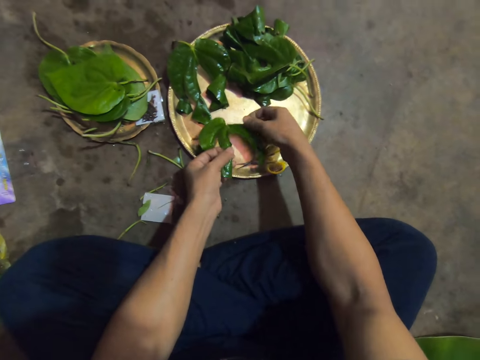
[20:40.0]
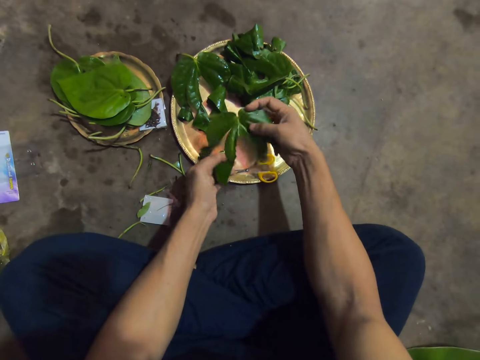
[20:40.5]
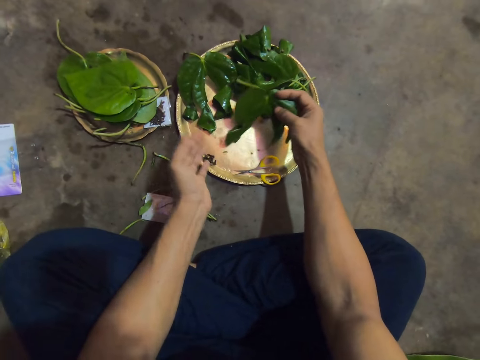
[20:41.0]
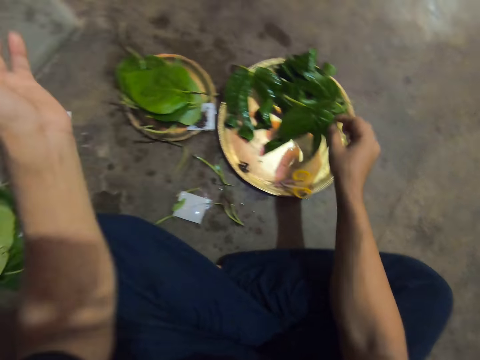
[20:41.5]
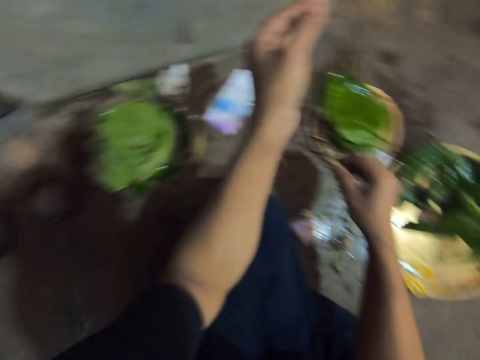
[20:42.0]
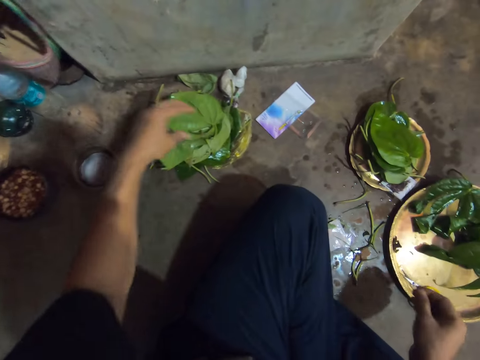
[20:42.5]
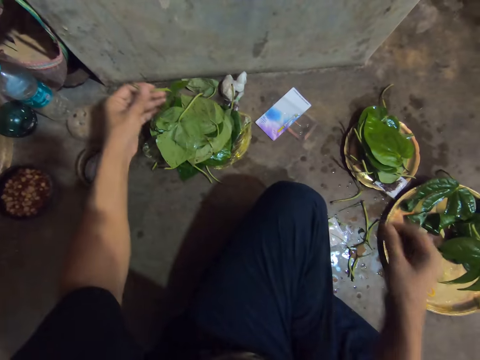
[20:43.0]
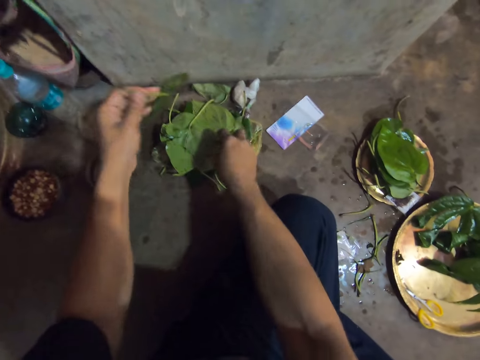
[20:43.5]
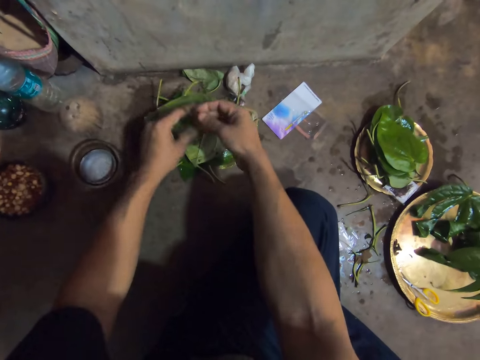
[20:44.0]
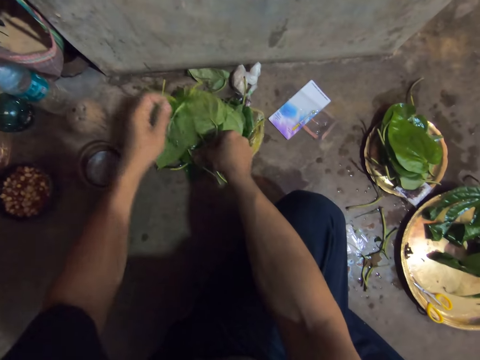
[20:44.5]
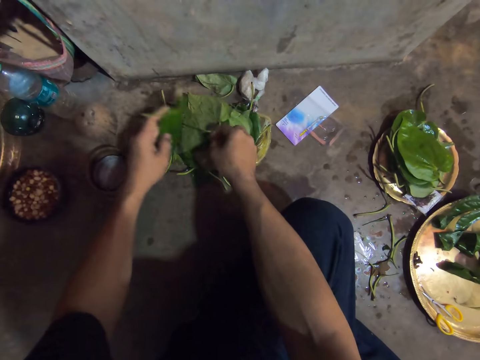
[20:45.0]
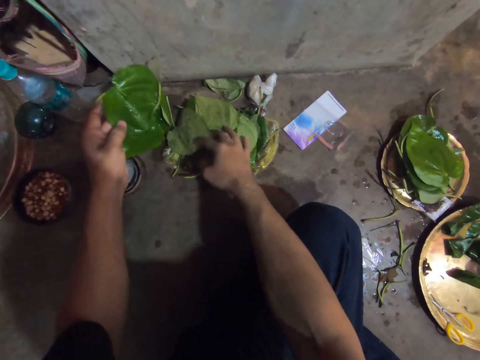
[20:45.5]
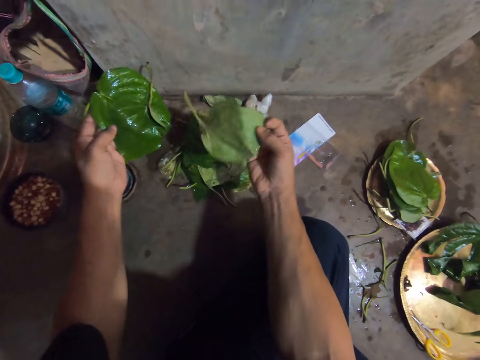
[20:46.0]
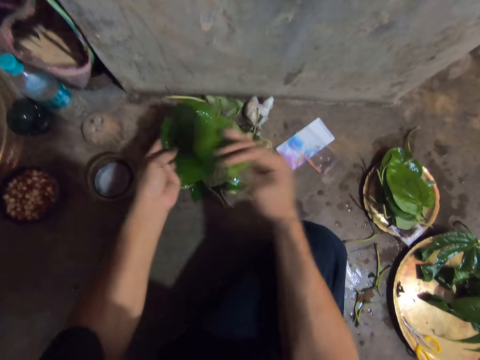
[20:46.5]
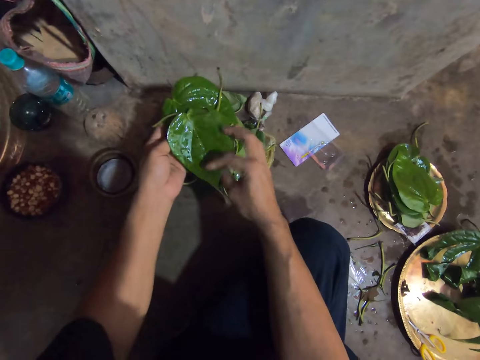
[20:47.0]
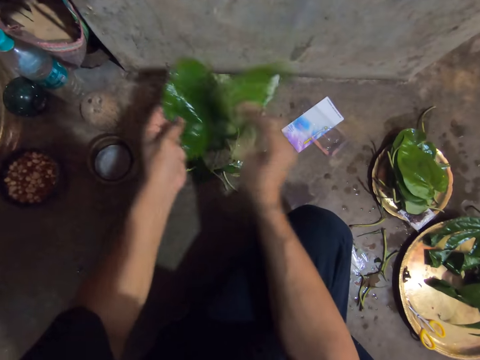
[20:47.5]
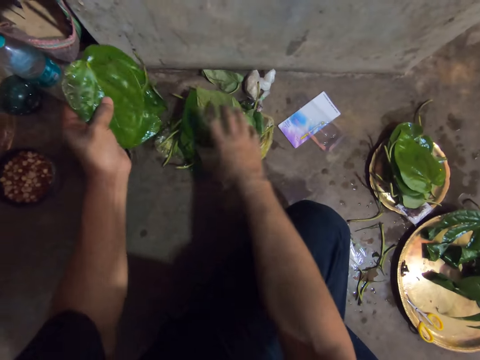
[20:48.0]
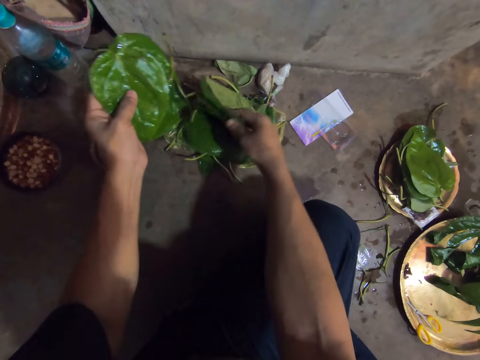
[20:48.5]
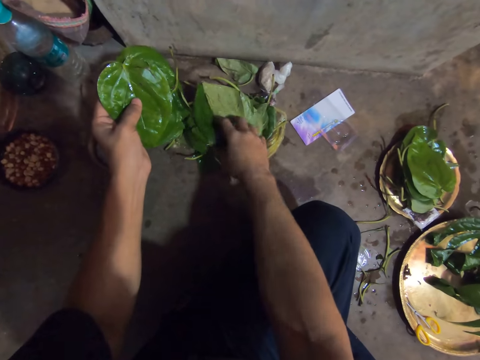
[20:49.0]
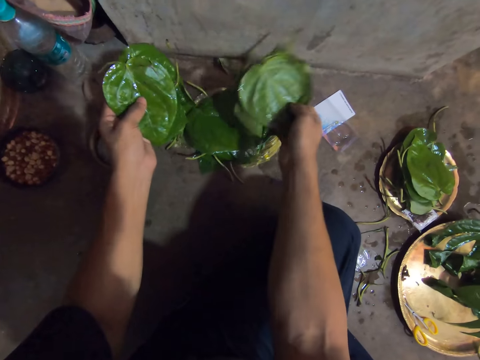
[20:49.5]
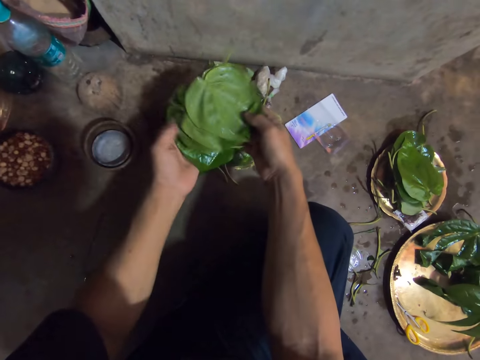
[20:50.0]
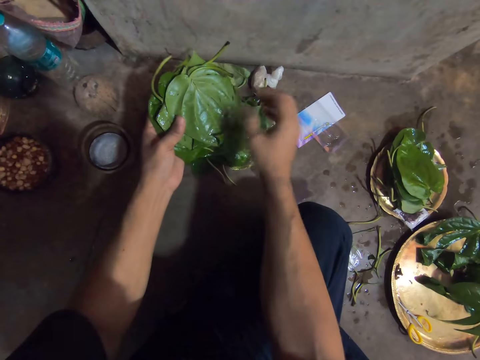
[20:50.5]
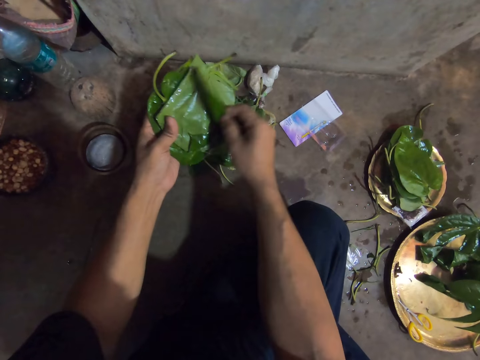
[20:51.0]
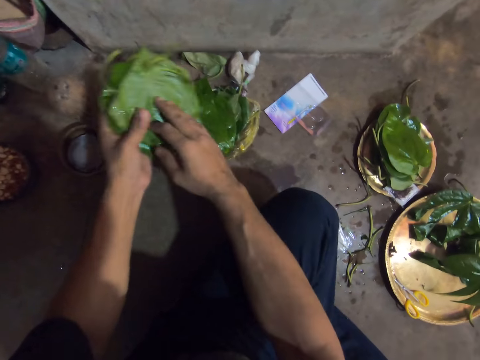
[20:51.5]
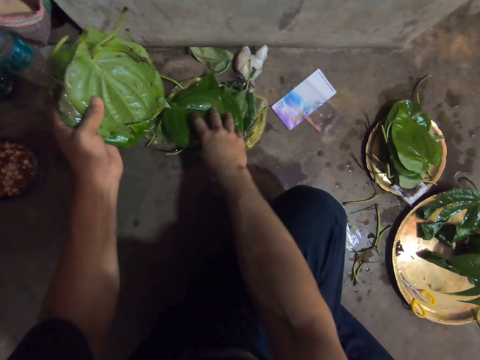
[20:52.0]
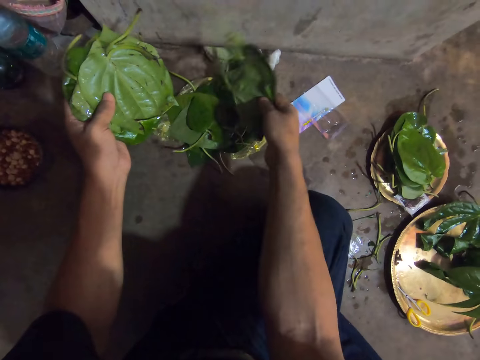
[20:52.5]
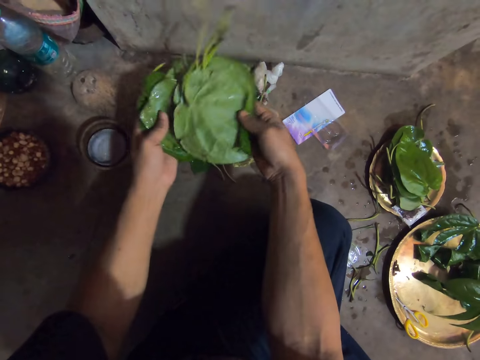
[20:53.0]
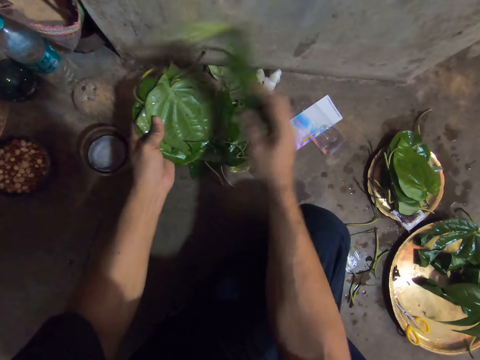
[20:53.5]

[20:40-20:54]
The camera wearer passes the leaf in his left hand to his right hand. He holds the leaf with the right hand and places the leaf in his right hand onto the tray on the floor. He looks at the leaves in the basins. He picks leaves from a plastic bag on the floor with both hands. He picks the leaf from the basin with the left hand. He picks the leaf from the basin with the right hand. He places the leaf in the left hand with the right hand. He picks the leaves from the basin with the right hand. He places the leaves in the left hand with the right hand. He picks a leaf from the left hand with the right hand. He picks the leaves from the basin with the right hand.

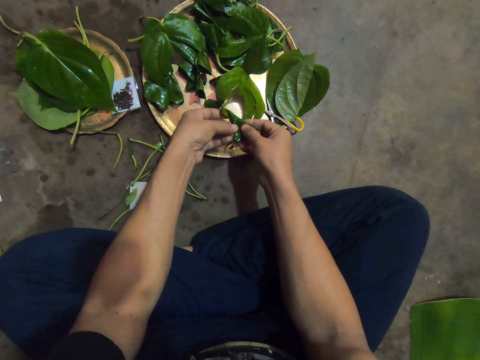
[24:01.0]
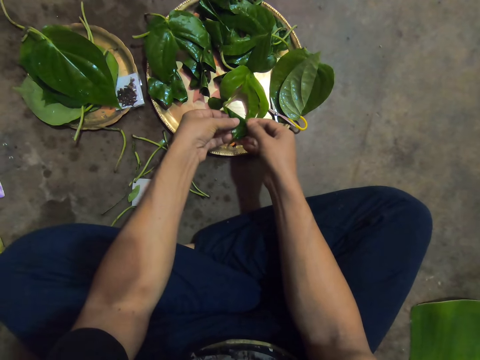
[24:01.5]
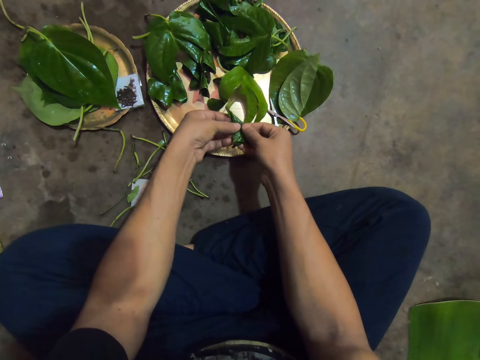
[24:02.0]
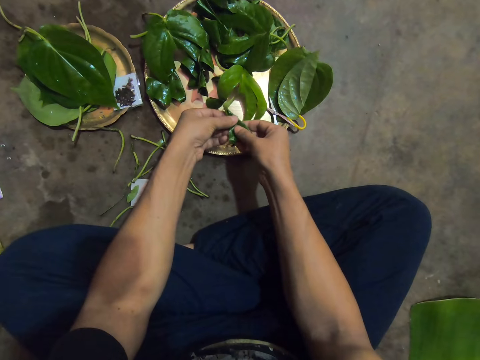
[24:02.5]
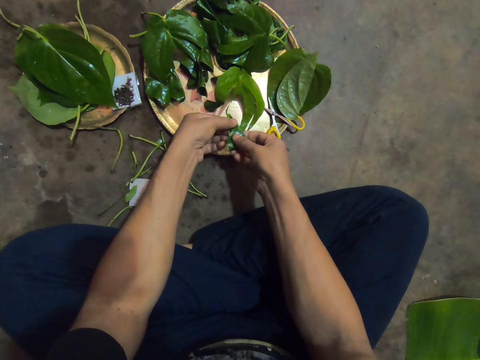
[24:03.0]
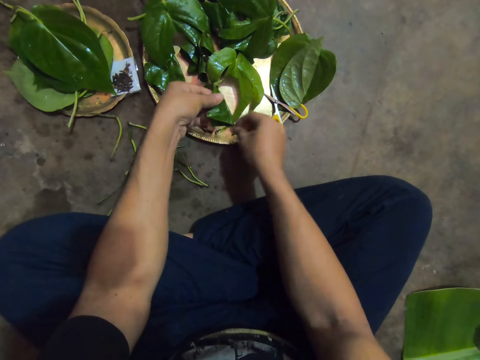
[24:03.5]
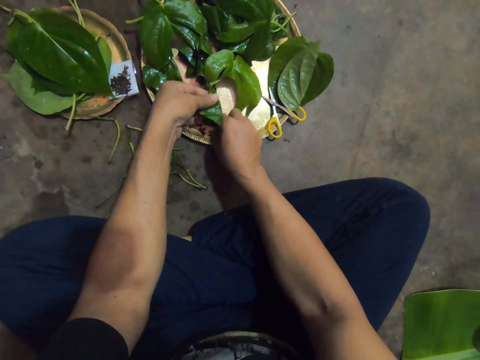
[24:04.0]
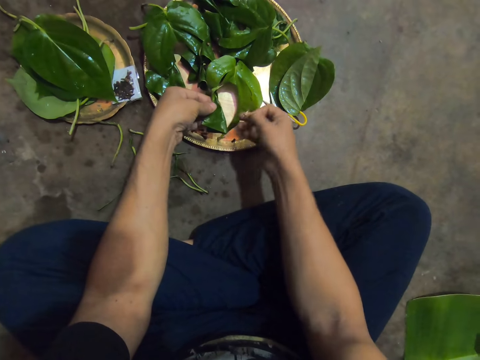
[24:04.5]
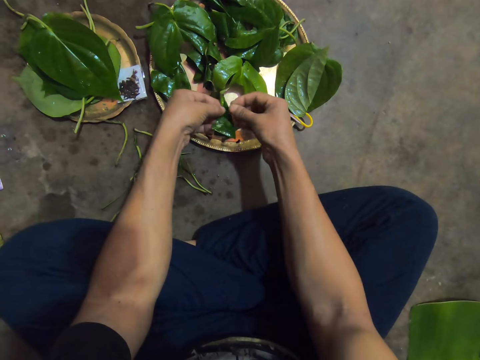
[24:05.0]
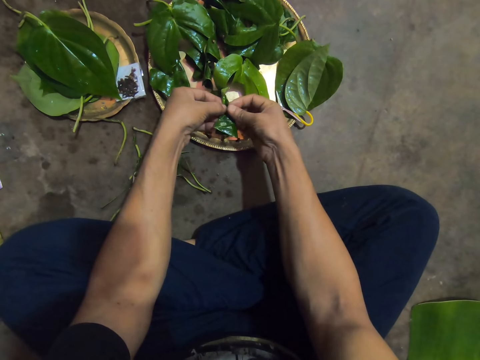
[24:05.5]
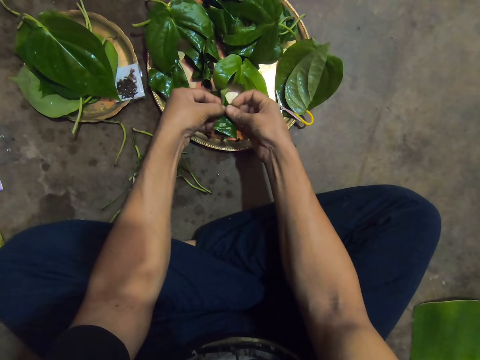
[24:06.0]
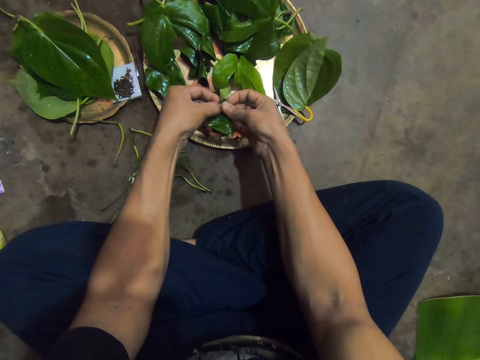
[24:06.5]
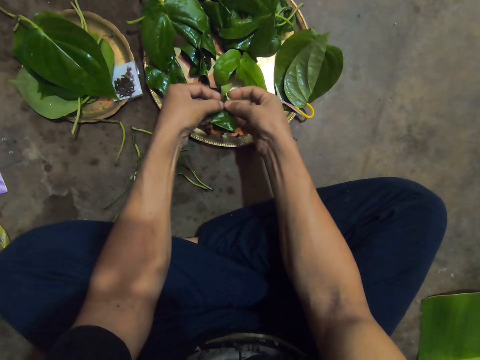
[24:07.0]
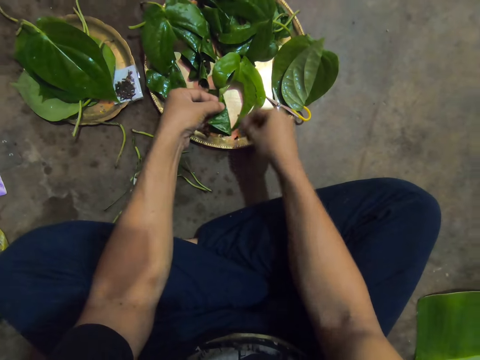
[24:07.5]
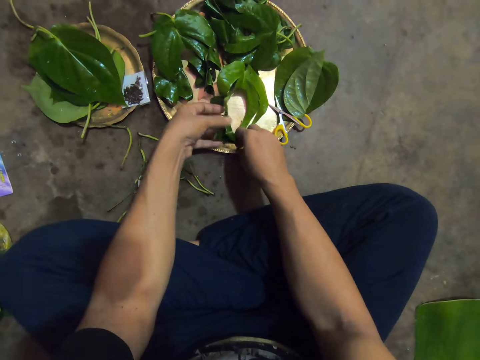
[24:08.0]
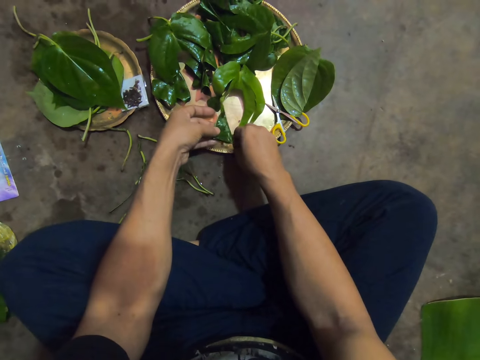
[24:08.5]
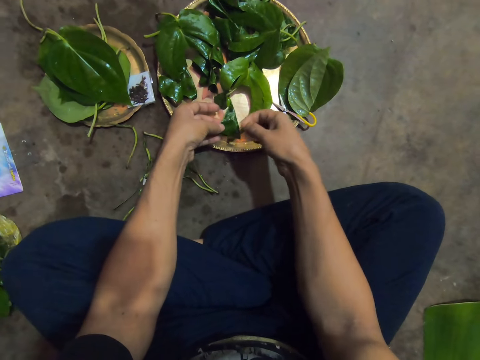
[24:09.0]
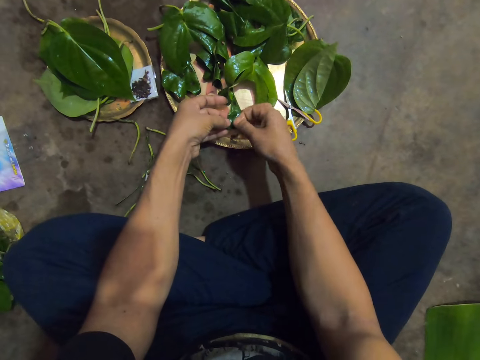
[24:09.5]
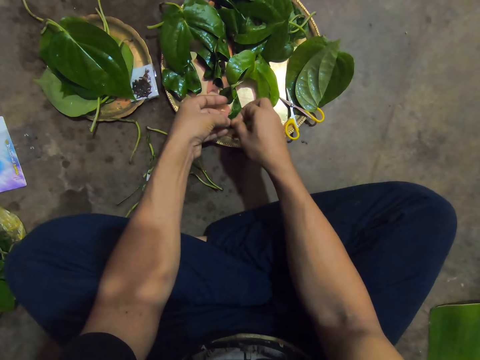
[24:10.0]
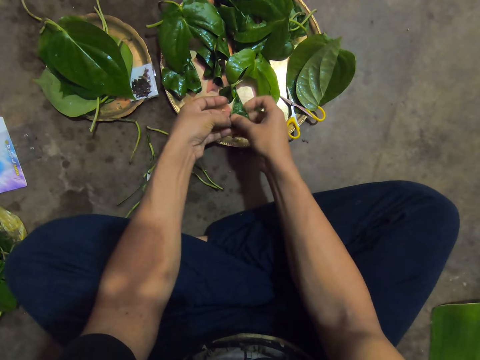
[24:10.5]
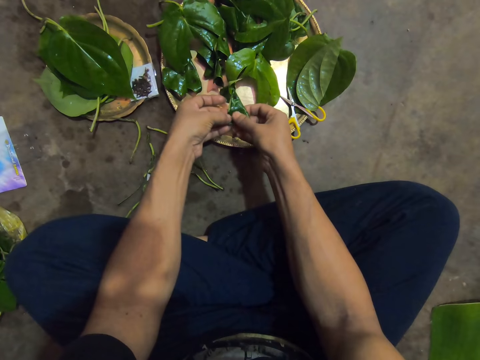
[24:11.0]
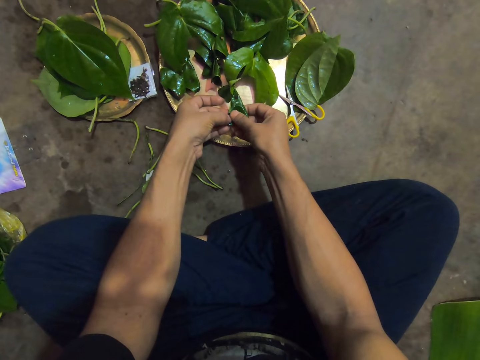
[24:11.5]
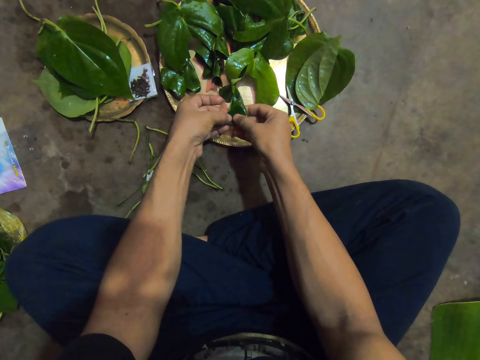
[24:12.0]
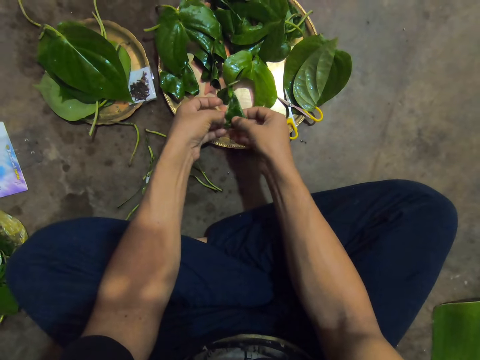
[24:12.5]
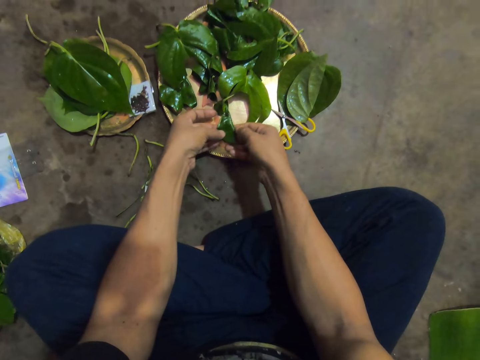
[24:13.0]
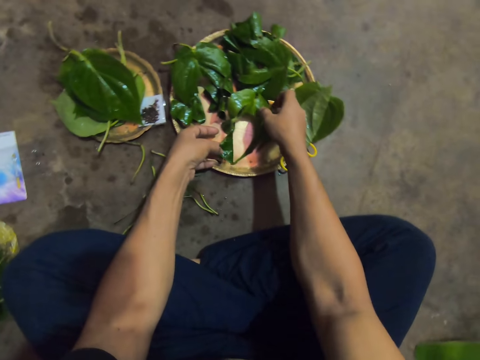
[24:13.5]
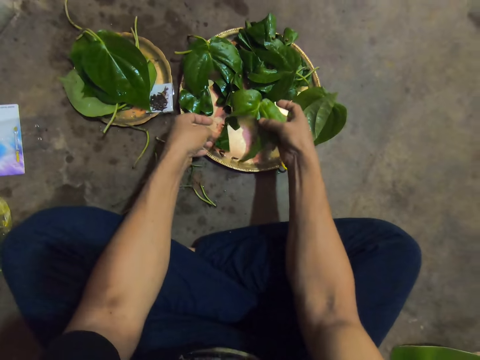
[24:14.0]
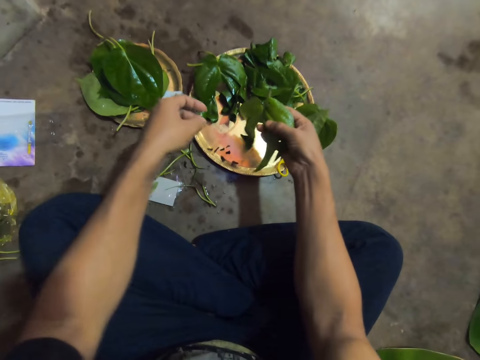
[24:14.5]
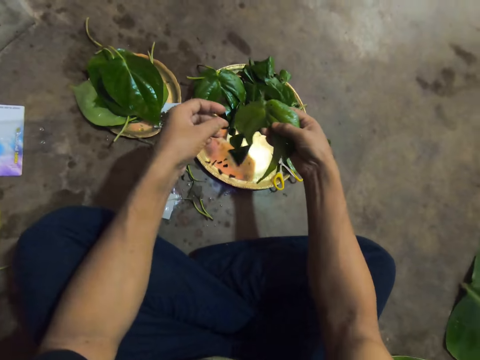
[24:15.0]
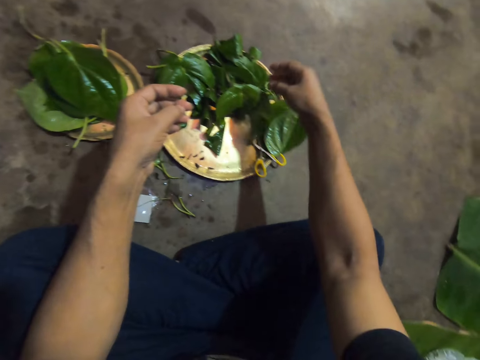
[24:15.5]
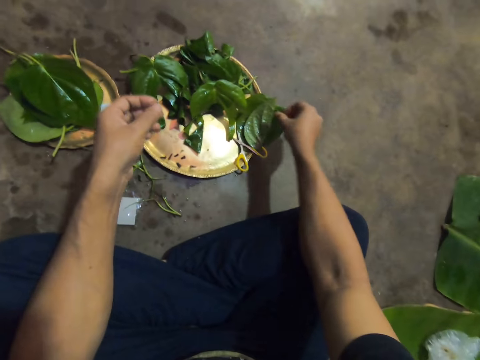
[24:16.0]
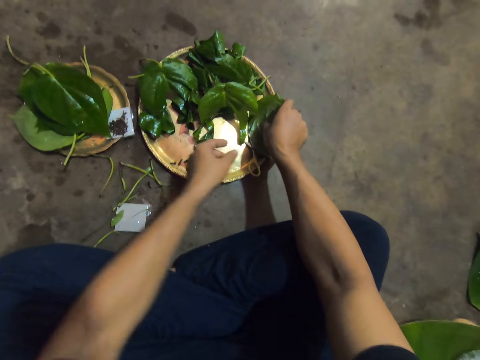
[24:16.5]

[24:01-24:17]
The camera wearer removes her right hand from the leaf in both hands. She picks a pin from the plate with her right hand. She clips the folded part of the leaf in her left hand with the pin in her right hand. She picks a pin from the plate with her right hand. She clips the folded part of the leaf in her left hand with the pin in her right hand. She removes her right hand from the folded part of the leaf in both hands. She holds the leaf in her left hand with both hands. She removes her left hand from the leaf in both hands. She lifts the leaf from the plate with her right hand. She places the leaf on the plate with her right hand. She picks a leaf from the plate with her right hand.
